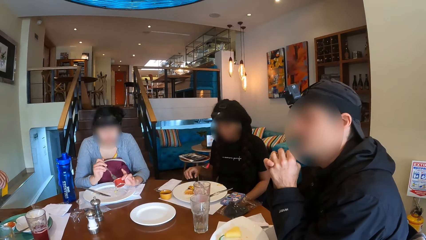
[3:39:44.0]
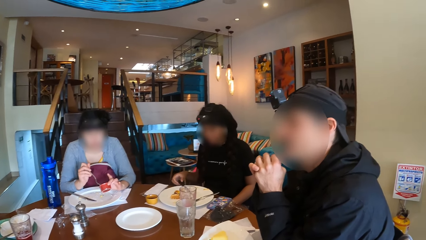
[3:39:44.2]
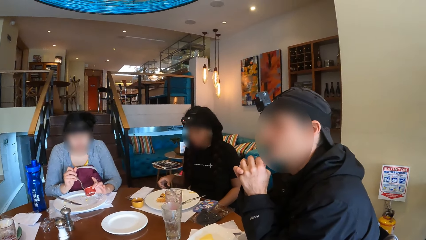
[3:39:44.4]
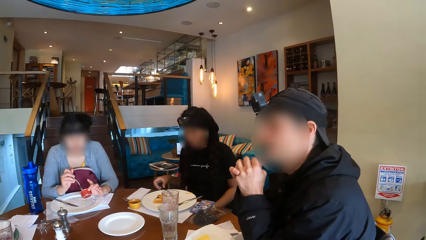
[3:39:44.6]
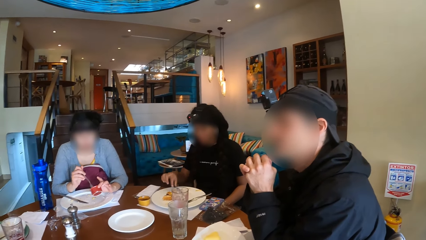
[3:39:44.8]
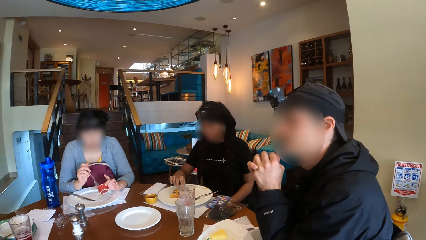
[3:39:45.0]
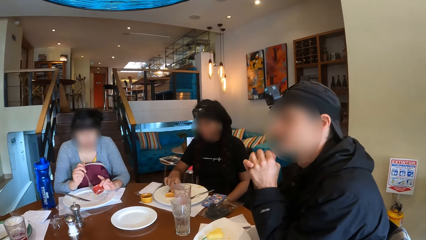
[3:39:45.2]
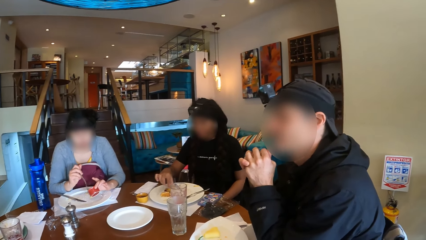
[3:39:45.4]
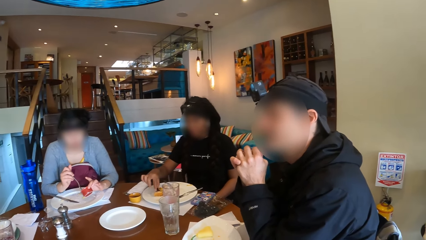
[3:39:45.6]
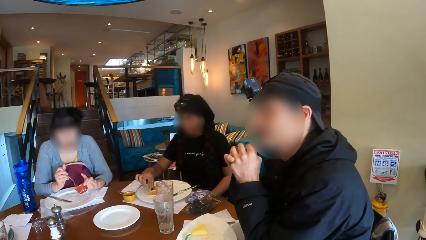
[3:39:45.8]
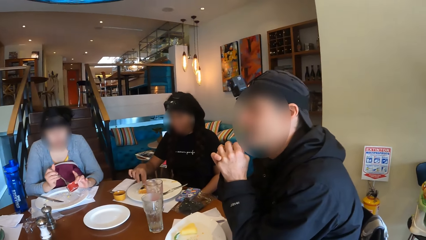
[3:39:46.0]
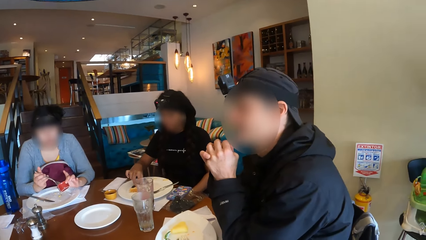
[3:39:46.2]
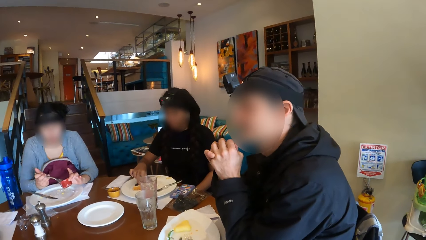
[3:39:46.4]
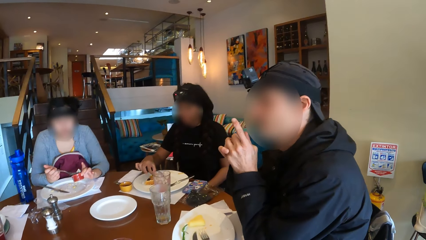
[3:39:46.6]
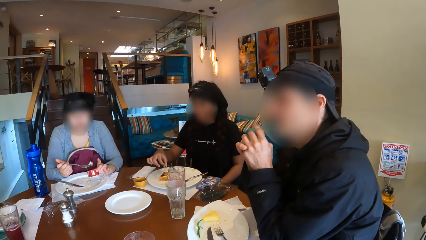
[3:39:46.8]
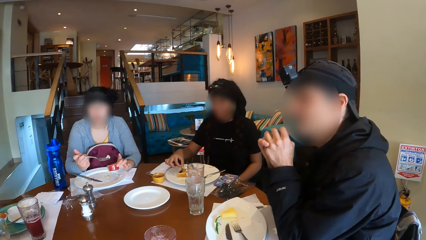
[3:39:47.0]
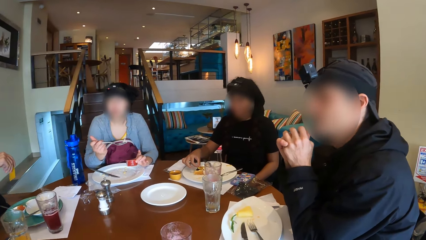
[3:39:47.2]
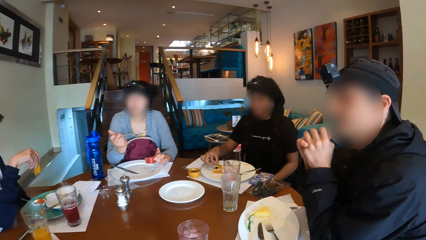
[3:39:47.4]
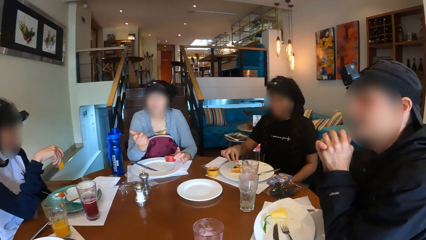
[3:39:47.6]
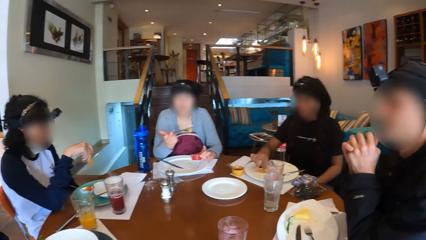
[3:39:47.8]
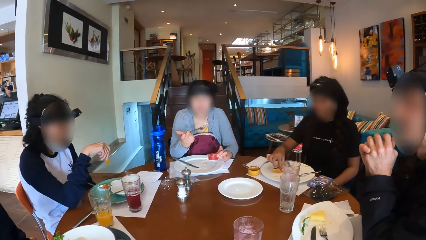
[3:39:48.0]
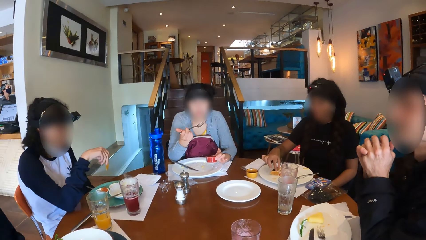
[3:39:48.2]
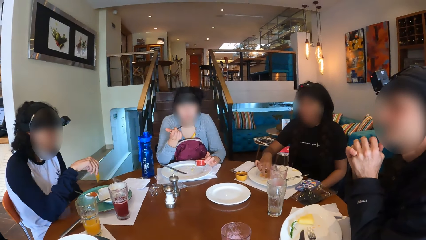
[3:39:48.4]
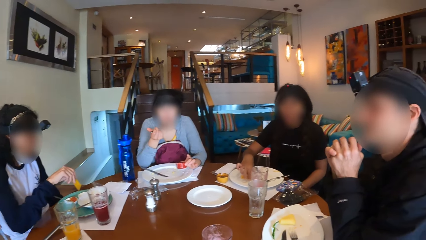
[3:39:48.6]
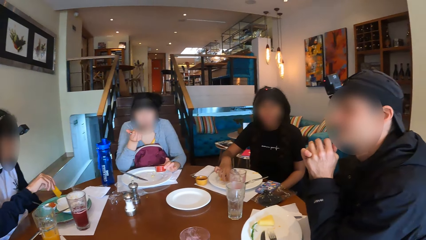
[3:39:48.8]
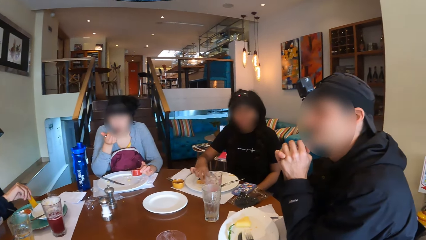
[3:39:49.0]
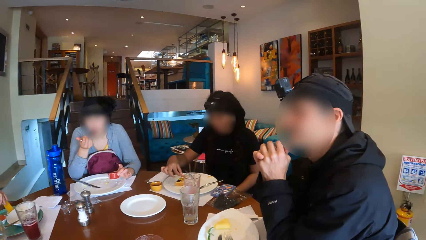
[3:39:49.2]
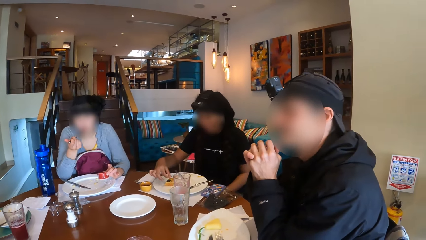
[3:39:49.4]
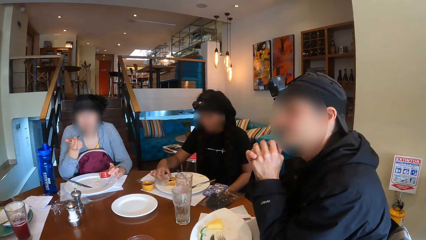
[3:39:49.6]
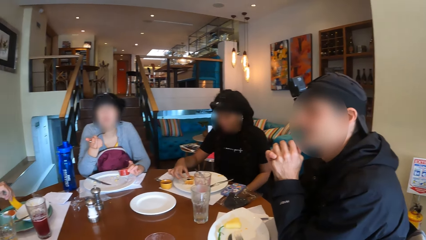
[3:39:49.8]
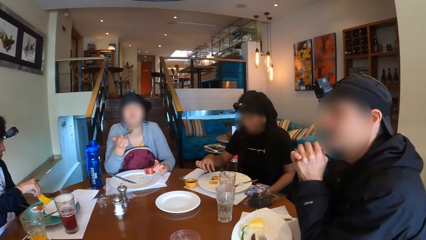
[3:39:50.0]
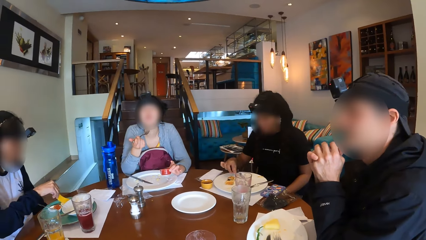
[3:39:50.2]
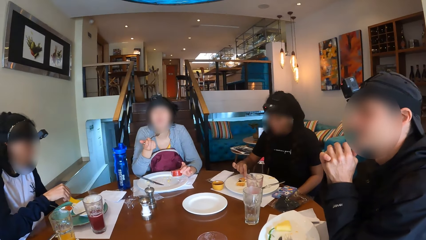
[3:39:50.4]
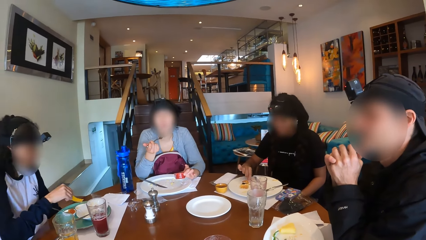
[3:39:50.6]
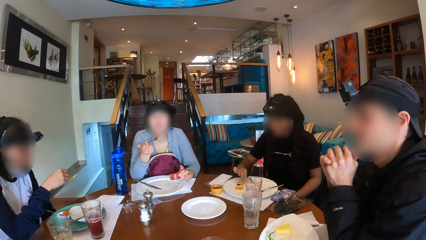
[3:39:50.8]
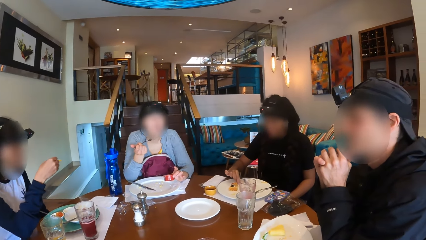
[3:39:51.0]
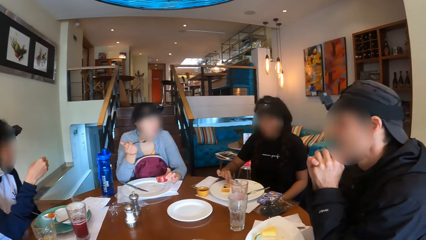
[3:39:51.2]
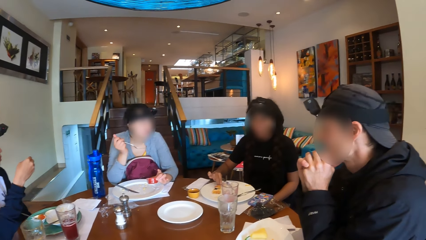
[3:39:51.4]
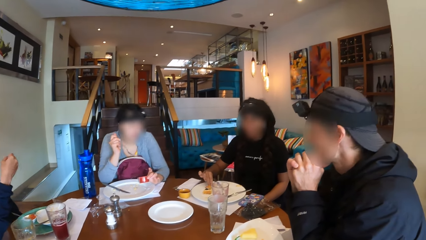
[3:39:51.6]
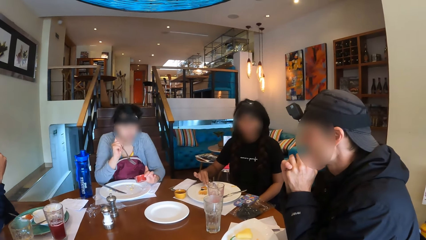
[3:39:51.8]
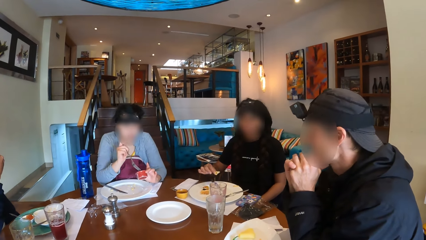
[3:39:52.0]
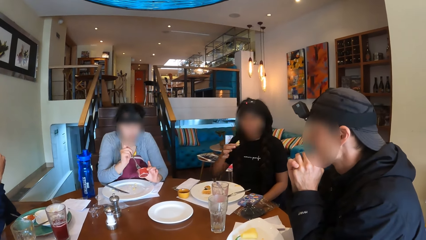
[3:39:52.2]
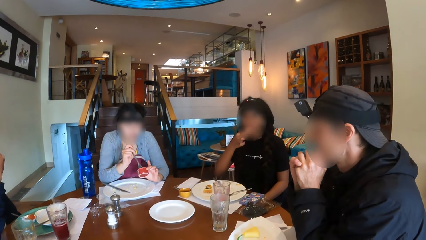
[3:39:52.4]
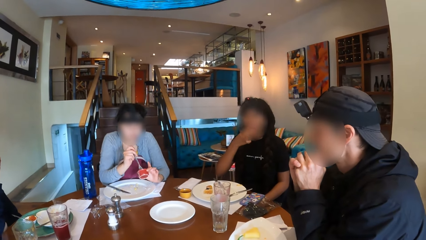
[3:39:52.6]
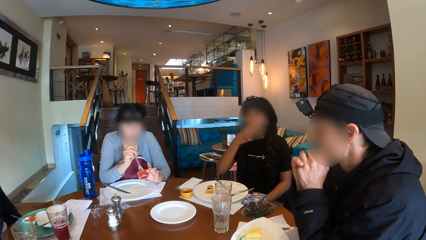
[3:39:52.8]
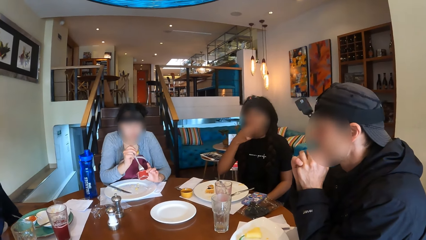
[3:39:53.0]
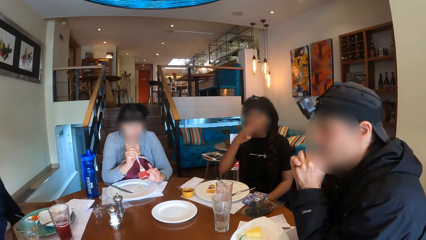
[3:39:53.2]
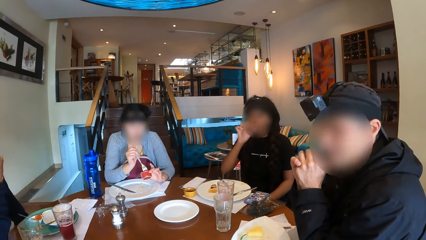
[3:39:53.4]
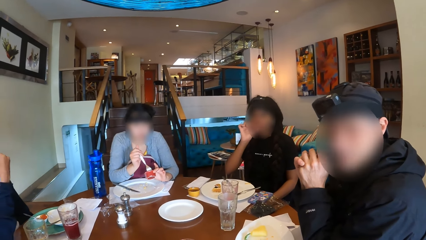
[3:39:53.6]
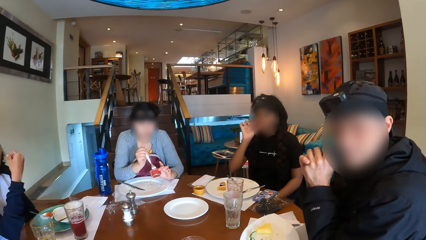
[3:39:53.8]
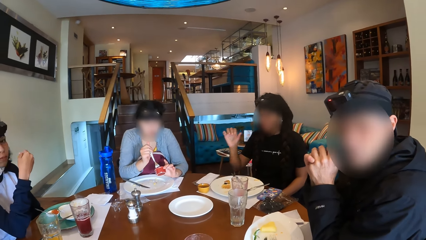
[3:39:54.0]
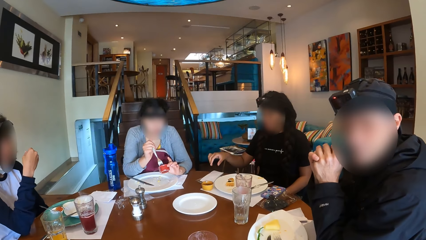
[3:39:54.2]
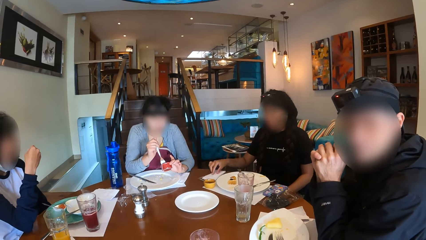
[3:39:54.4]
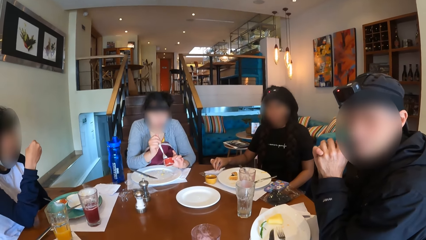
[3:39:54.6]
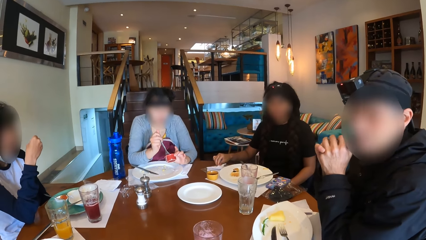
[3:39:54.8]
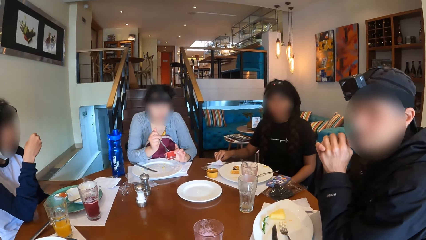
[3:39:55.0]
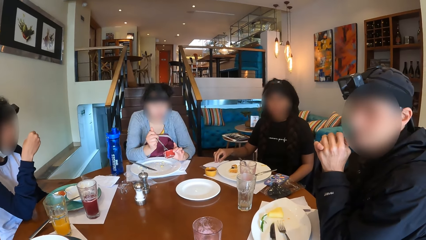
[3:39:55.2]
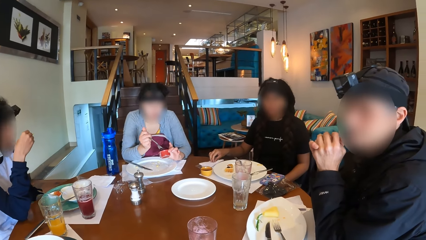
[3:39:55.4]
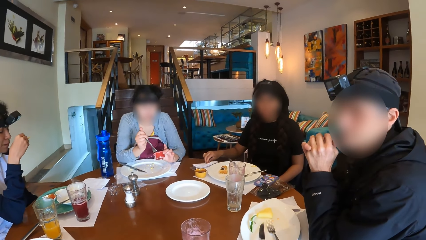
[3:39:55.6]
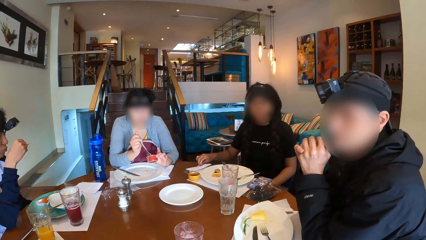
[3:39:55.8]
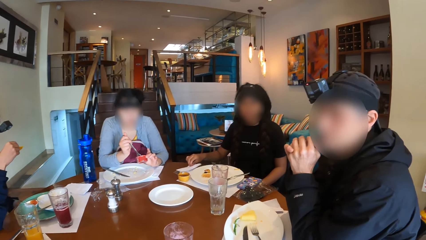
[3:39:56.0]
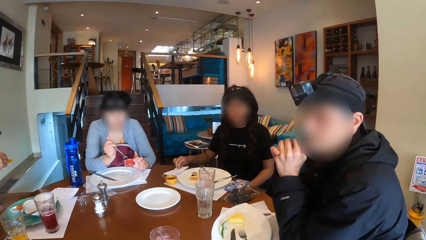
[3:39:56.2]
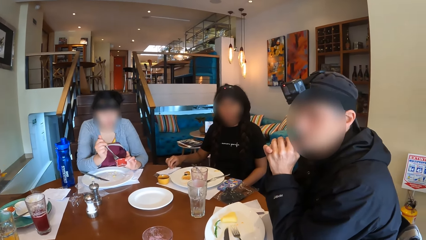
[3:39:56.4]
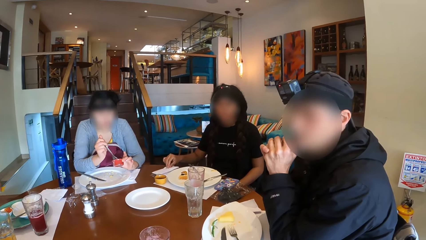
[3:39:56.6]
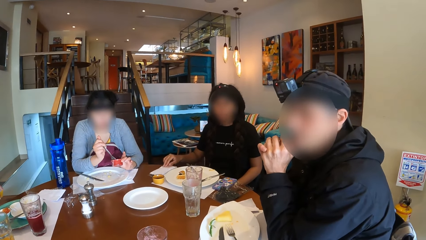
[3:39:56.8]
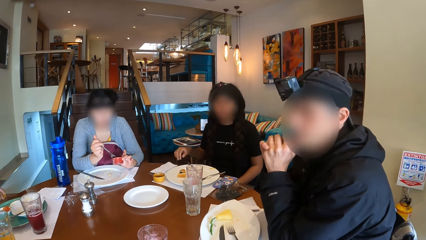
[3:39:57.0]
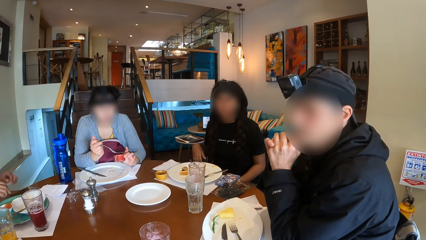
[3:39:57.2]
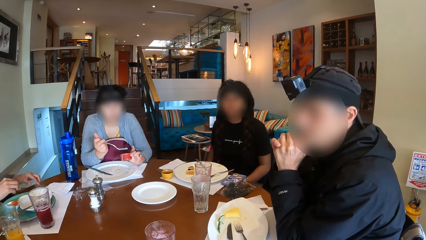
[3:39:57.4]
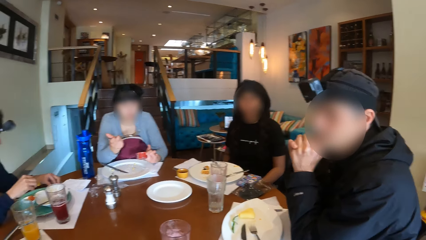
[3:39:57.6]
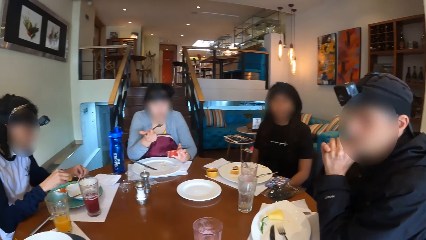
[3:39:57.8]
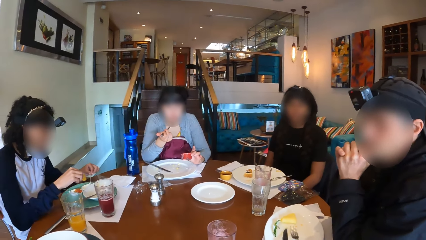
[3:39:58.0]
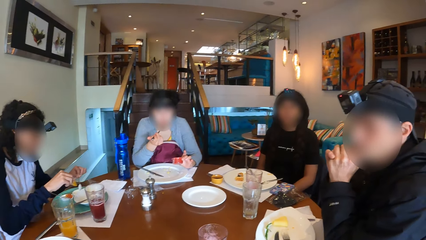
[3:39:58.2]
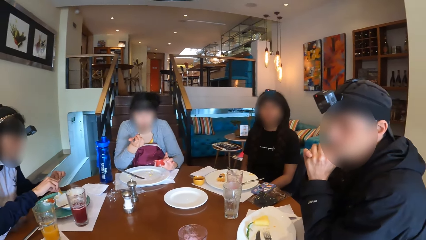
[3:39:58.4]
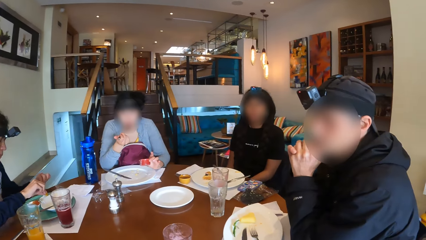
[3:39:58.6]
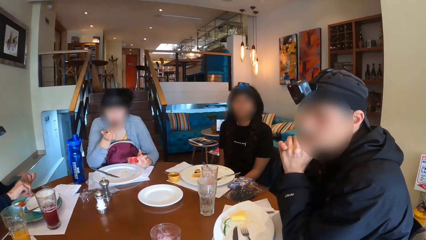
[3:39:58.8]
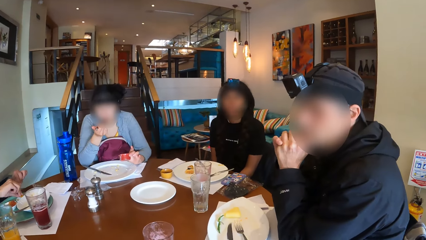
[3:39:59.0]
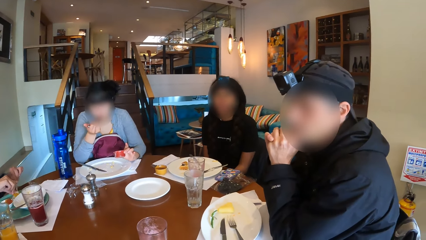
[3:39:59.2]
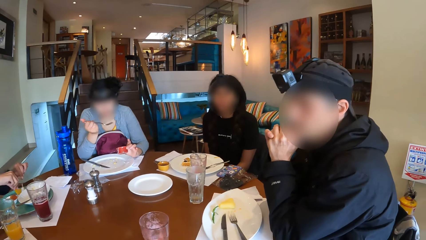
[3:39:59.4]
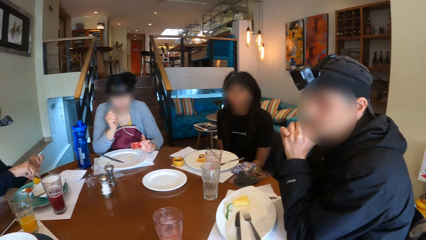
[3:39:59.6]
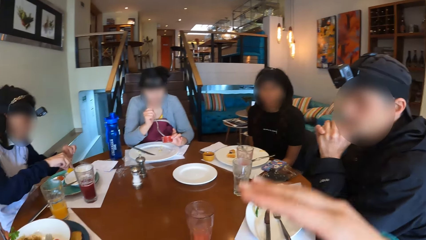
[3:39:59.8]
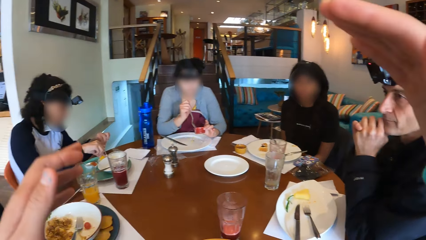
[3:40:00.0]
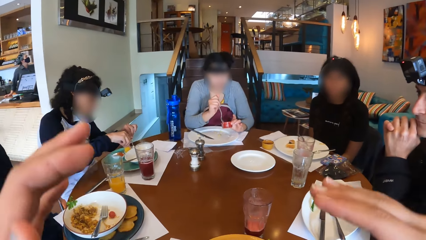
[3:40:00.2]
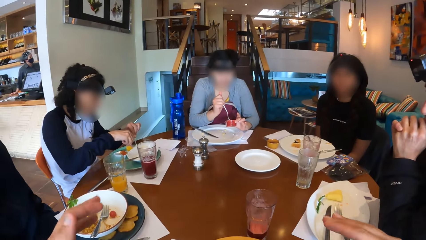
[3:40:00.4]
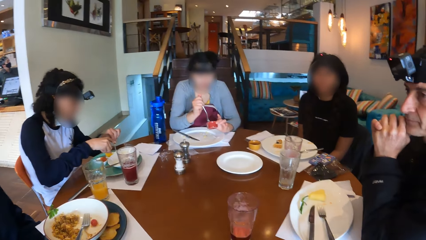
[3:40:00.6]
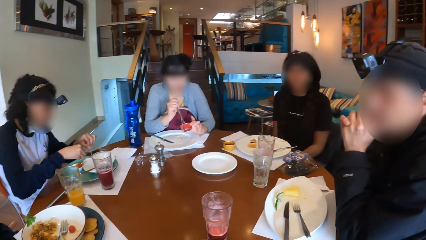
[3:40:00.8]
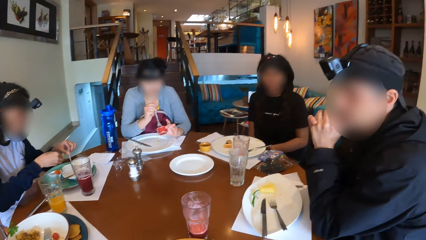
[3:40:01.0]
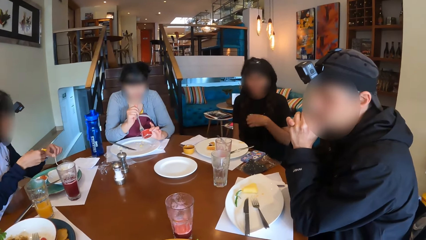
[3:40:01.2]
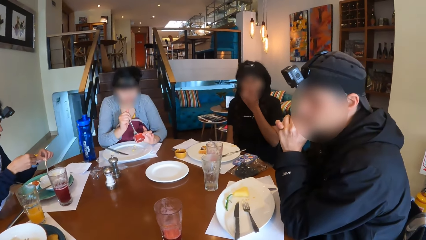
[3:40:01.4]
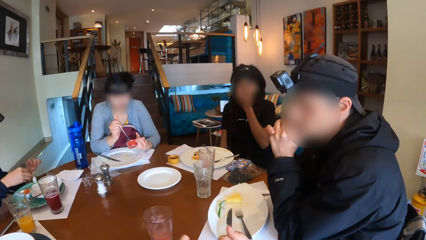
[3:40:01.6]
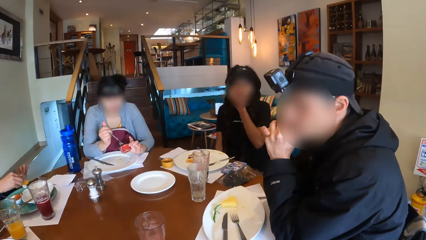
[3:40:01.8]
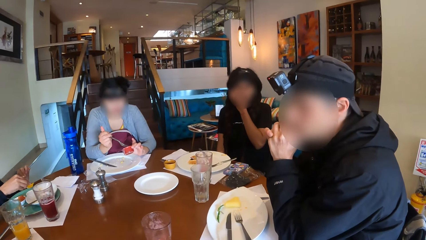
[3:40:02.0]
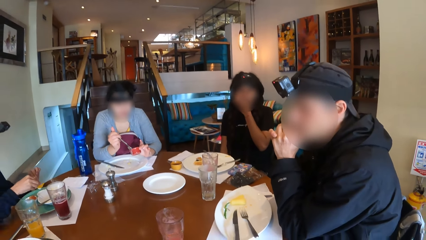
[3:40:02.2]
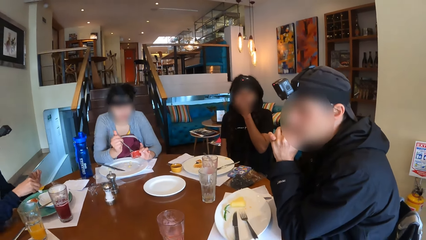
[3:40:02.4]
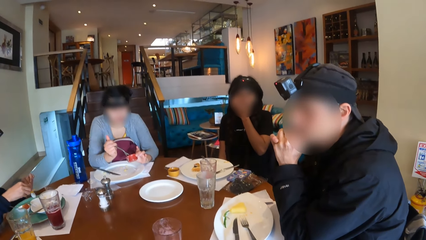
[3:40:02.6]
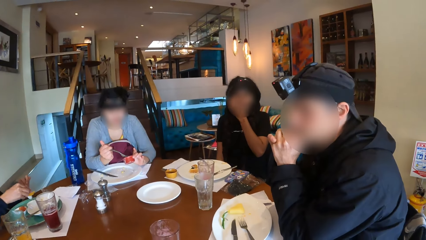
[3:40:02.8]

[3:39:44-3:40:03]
A woman licks the sauce in the sauce bowl on the plate on the table in her left hand with the fork in her right hand. Another woman moves some berries on the plate on the table with her right hand. A person eats. The second woman eats a berry on the plate on the table with her right hand. The first woman licks the sauce in the sauce bowl on the plate on the table in her left hand with the fork in her right hand. The second woman licks her right hand and wipes her right hand on the serviette on the table. A third woman picks up a spoon on the plate on the table with her left hand and eats a chip on the plate on the table with her right hand. The first woman licks the sauce in the sauce bowl on the plate on the table in her left hand with the fork in her right hand. The camera wearer gestures. The second woman gestures.
